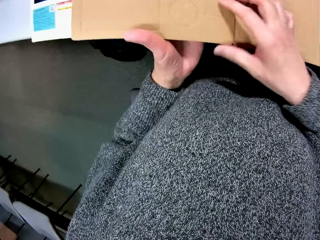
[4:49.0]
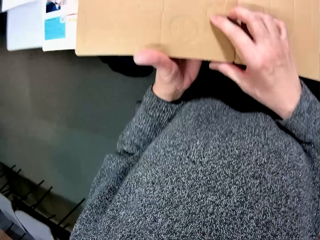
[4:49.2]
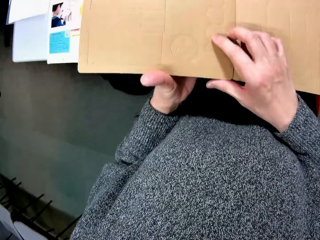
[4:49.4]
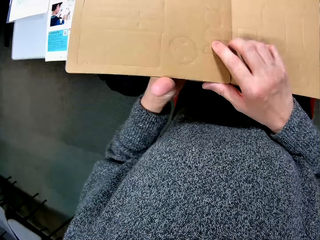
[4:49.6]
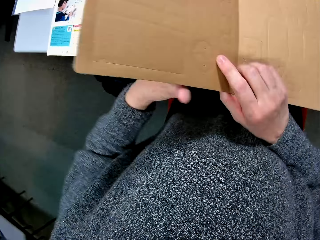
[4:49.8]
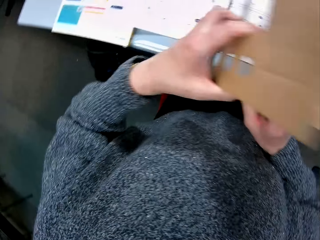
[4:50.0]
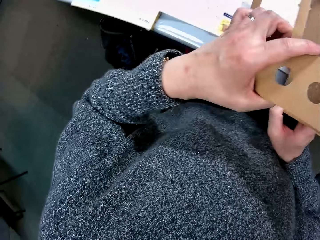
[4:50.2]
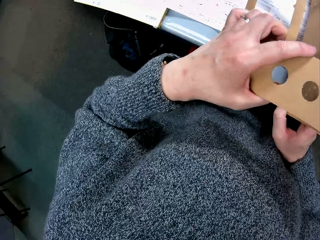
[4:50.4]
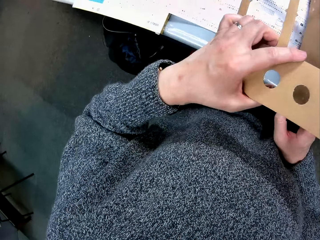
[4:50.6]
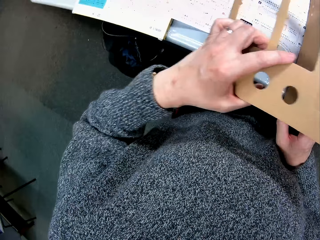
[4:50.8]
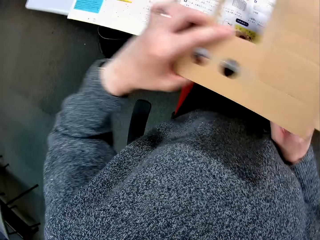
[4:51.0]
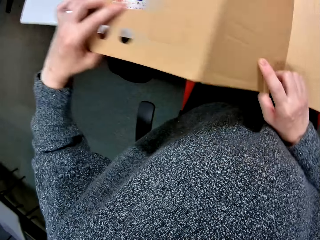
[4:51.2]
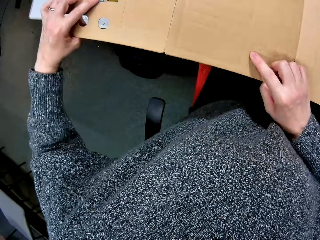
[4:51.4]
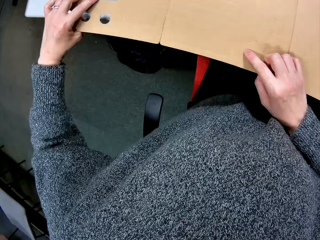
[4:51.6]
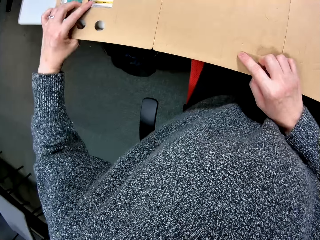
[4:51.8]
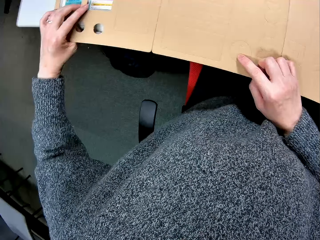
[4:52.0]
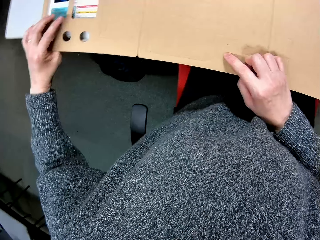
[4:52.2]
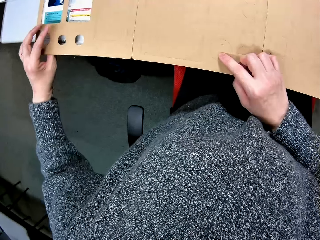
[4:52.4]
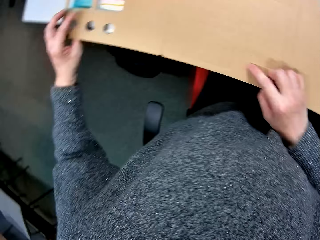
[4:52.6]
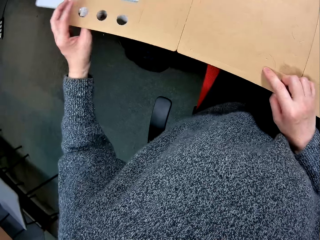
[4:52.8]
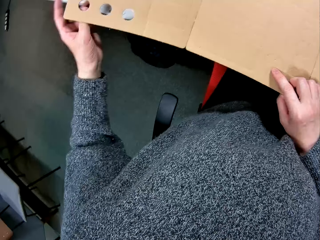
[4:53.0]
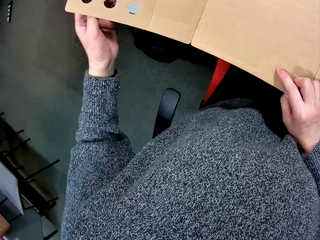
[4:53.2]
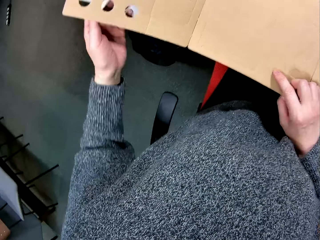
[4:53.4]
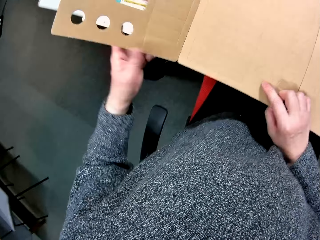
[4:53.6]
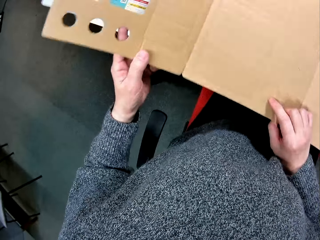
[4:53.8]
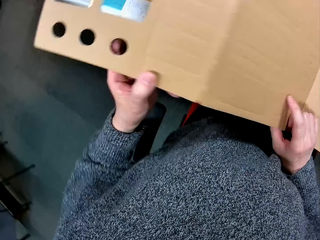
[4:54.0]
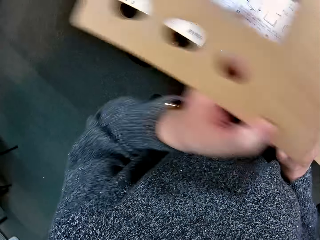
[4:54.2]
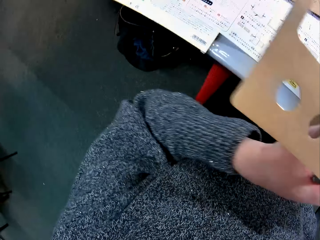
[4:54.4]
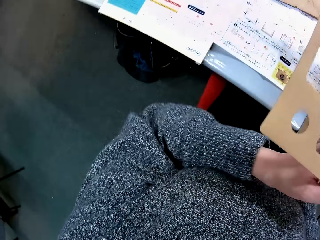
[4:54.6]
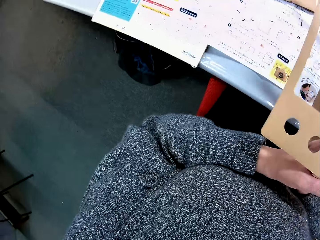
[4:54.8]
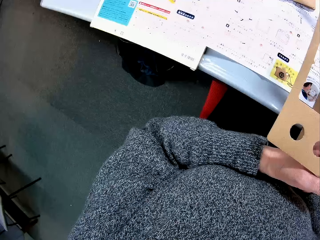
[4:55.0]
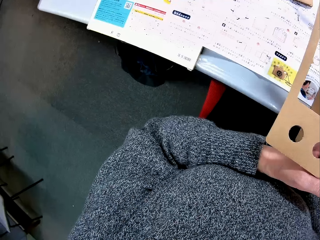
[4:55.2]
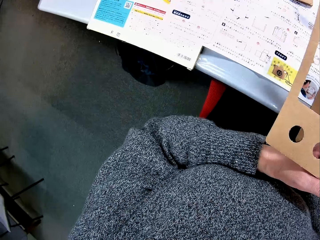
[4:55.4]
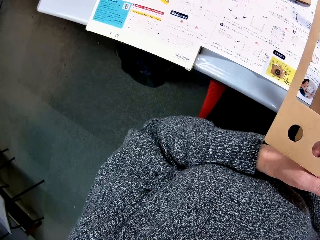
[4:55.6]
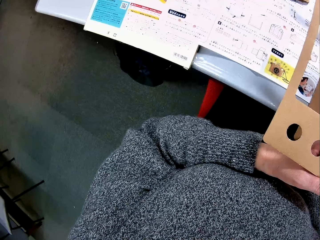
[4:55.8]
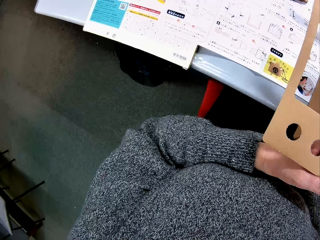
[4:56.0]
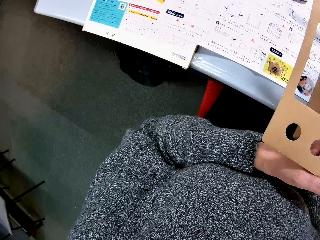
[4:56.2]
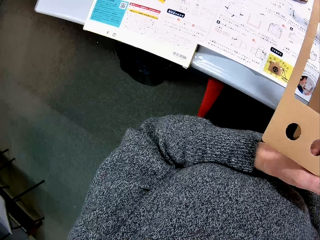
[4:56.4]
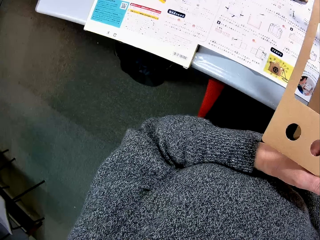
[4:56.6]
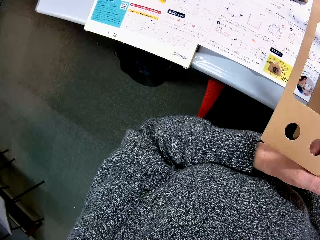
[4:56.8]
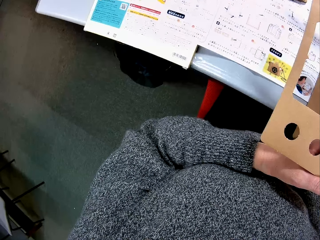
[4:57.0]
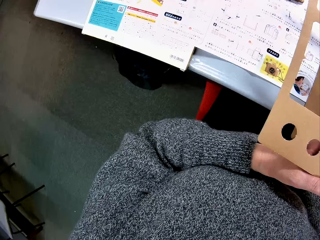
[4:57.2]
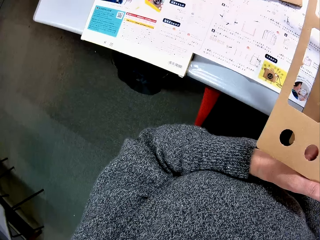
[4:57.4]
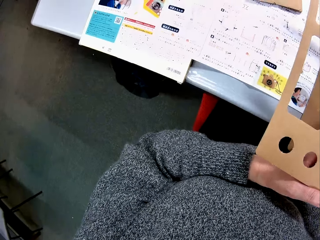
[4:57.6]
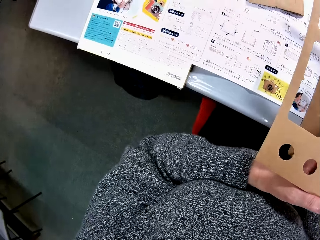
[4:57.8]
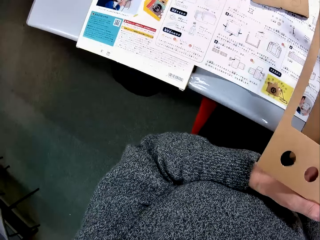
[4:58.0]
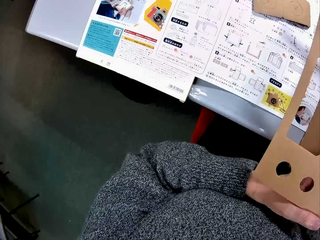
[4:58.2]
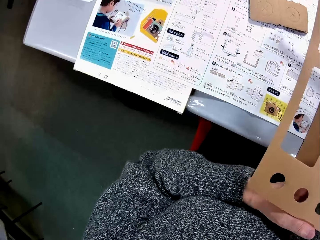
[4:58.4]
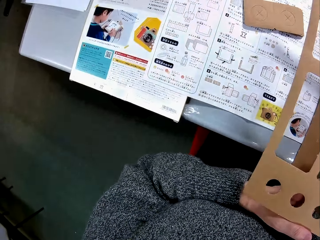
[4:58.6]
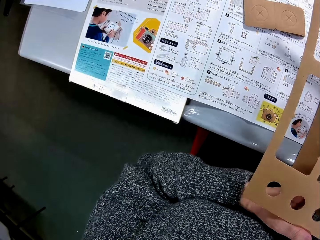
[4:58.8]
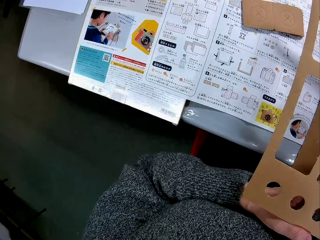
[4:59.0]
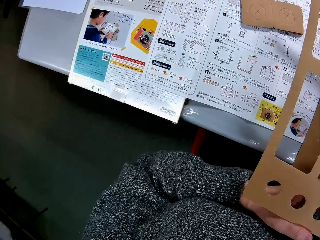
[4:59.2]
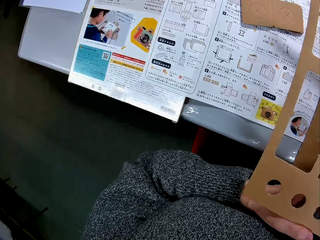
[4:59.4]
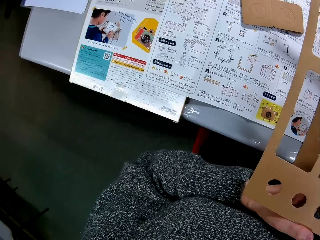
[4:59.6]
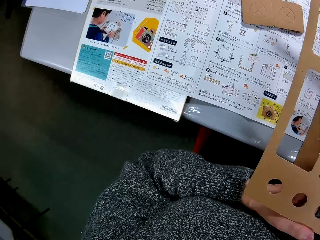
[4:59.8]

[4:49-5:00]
The camera wearer looks at the cardboard. They read the manual. They look at the cardboard. They read the manual.

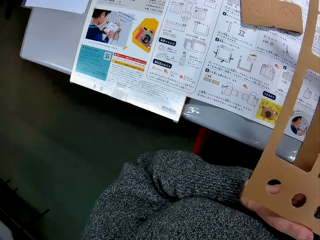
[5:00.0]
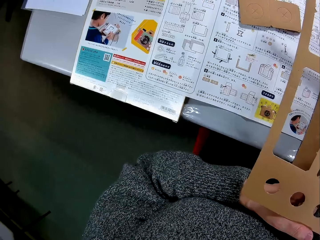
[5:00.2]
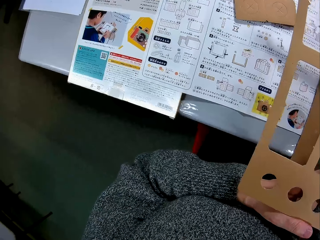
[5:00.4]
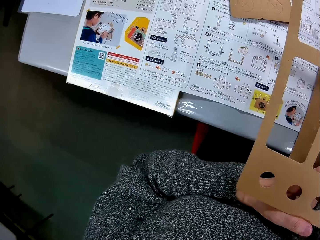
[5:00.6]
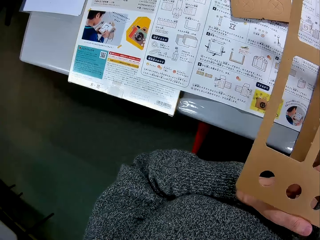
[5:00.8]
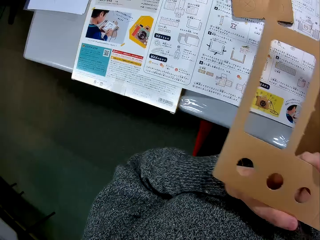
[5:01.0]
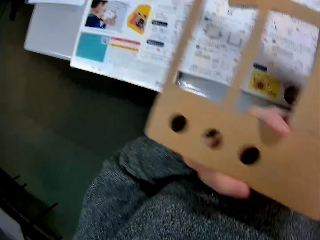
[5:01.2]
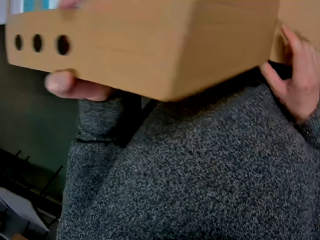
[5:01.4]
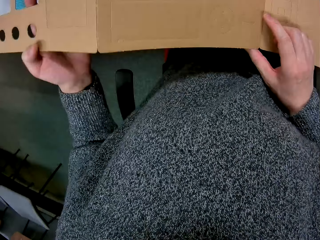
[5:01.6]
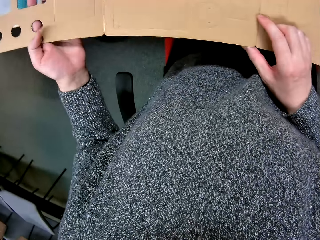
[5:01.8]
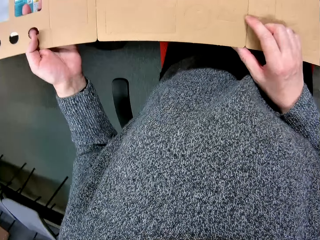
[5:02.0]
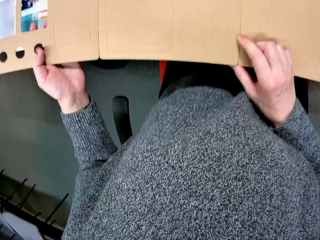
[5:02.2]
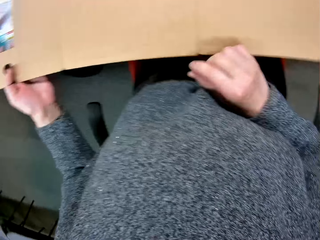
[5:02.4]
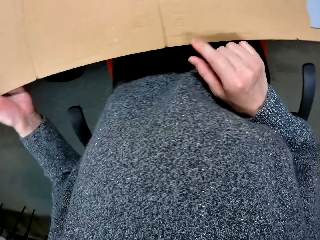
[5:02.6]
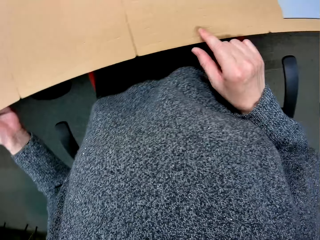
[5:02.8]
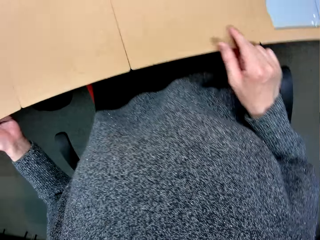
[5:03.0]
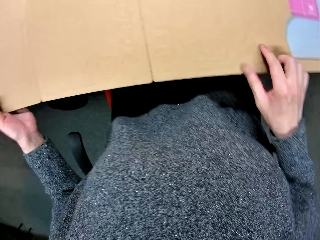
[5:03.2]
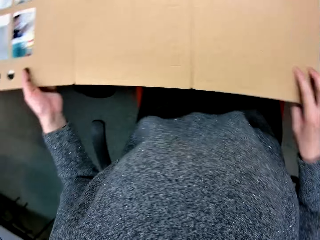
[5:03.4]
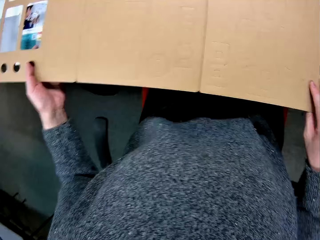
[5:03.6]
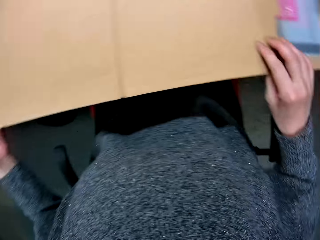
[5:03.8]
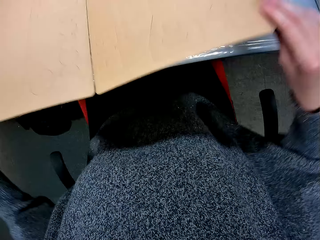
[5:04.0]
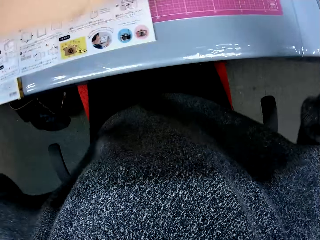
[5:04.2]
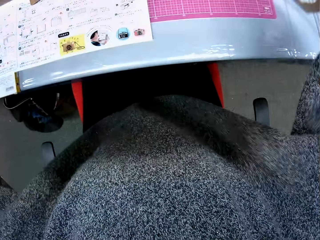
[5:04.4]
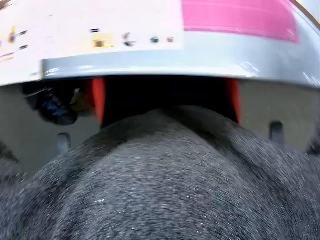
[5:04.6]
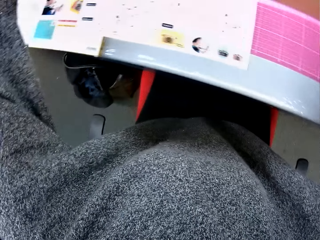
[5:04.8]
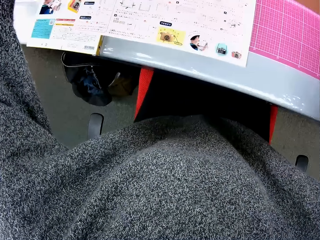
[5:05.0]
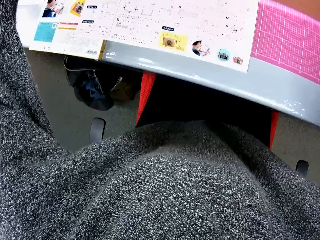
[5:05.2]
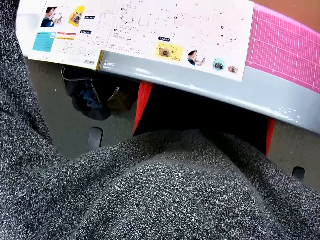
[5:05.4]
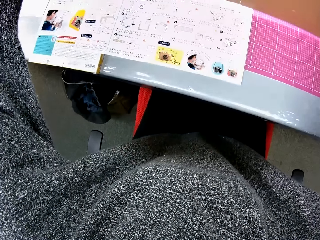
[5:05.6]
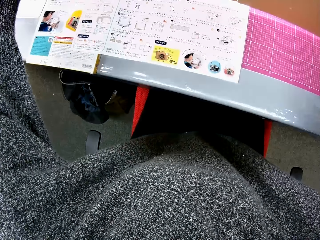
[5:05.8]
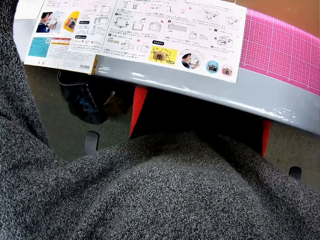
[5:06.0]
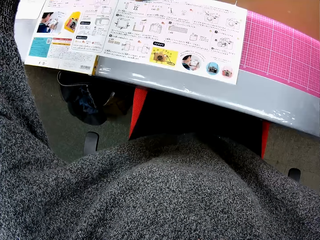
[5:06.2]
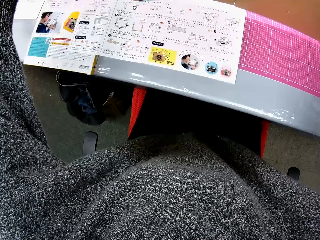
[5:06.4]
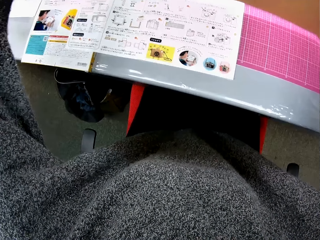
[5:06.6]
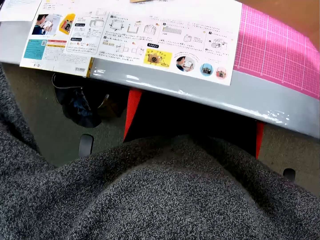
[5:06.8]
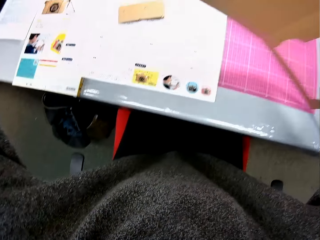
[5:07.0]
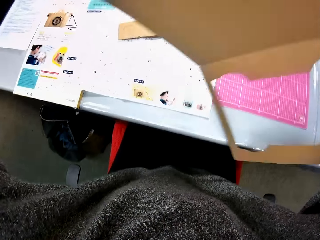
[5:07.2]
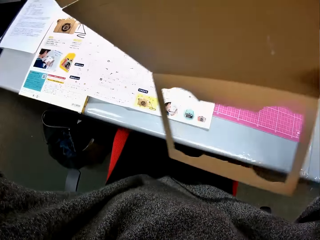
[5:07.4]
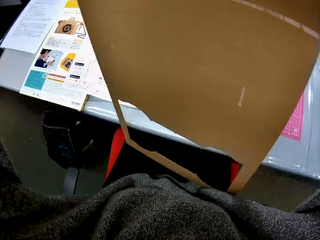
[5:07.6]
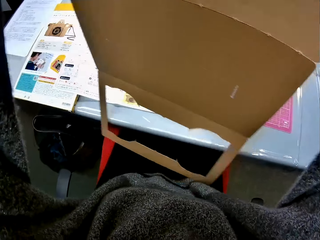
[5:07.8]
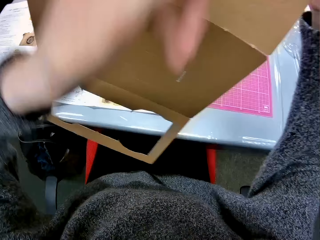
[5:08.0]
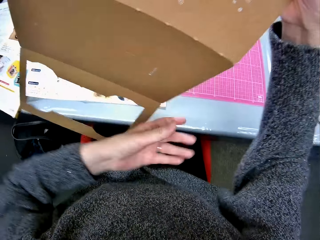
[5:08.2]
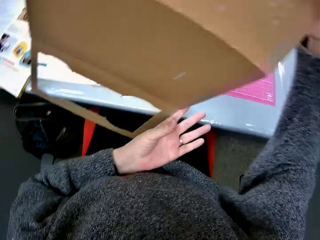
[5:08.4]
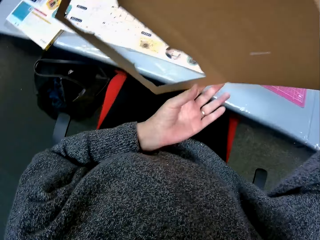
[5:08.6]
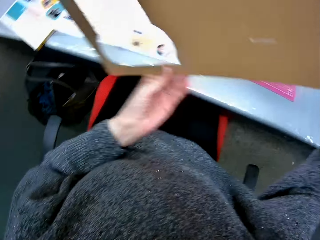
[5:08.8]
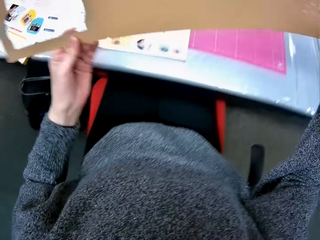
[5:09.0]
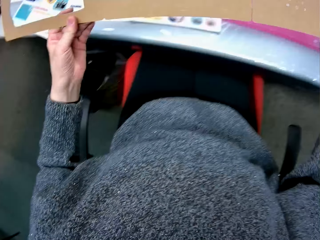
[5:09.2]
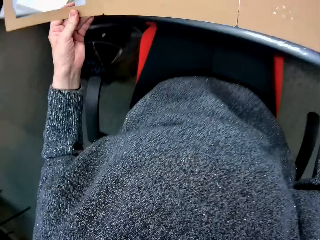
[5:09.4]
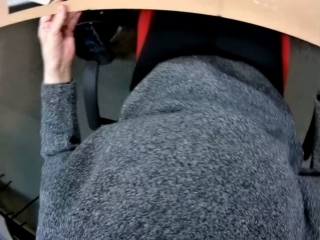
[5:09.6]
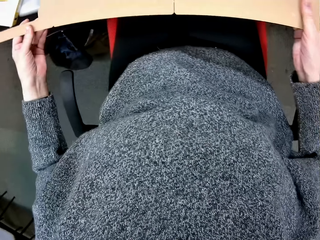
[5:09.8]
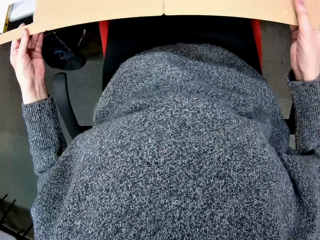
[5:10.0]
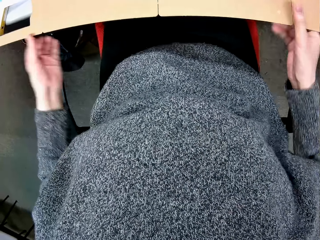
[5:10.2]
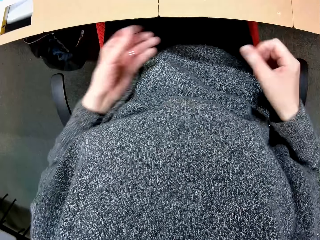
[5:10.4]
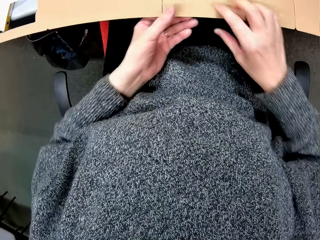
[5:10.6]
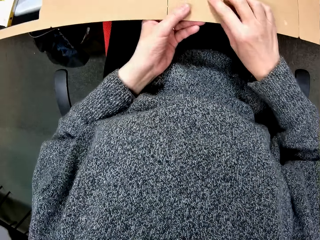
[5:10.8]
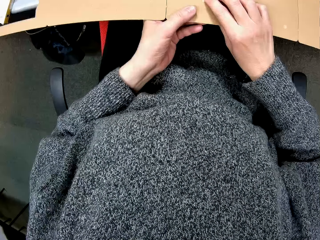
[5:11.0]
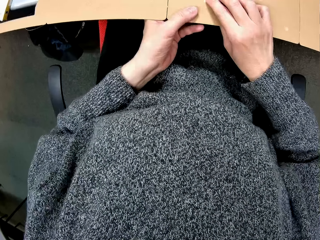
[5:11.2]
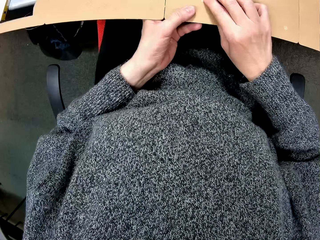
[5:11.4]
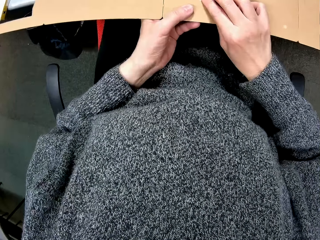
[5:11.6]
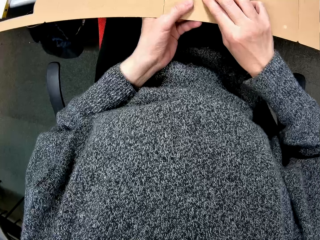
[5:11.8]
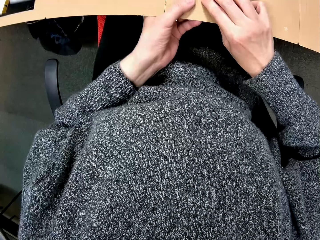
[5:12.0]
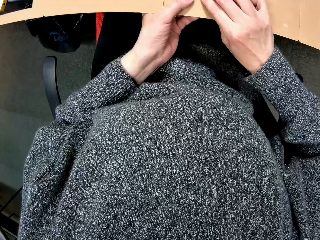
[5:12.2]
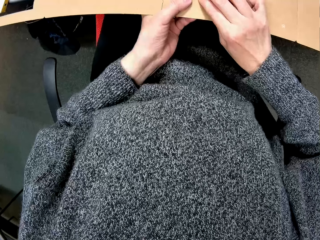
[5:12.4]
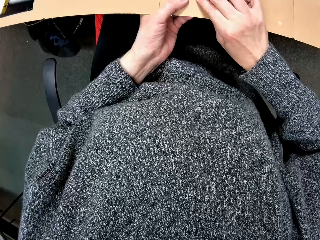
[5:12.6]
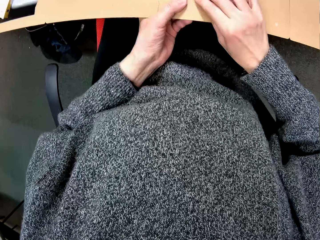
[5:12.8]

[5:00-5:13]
The camera wearer looks at the cardboard. She touches the carton with her finger. She lifts the carton with a hole in it. She reads the manual. She turns the carton with the hole upside down. She puts the manual down. She drops the carton with the hole in it. She makes a hole in the carton.
